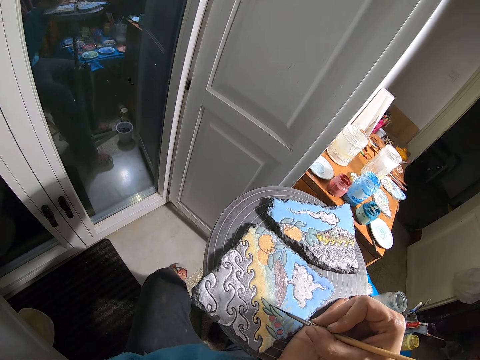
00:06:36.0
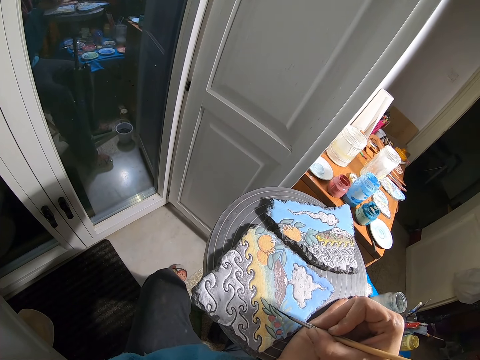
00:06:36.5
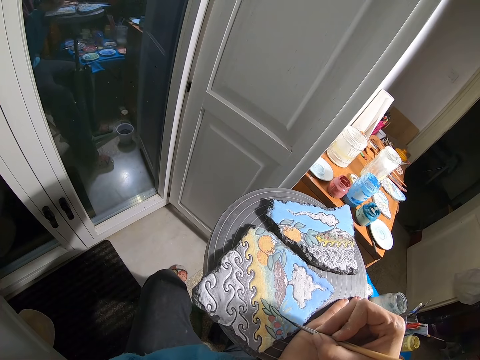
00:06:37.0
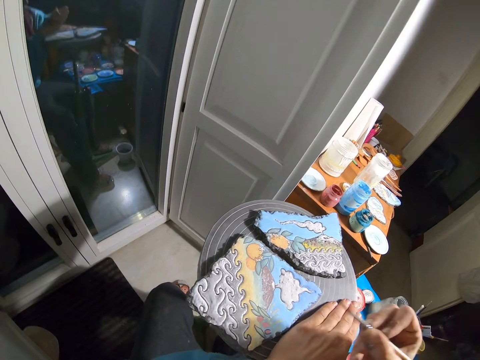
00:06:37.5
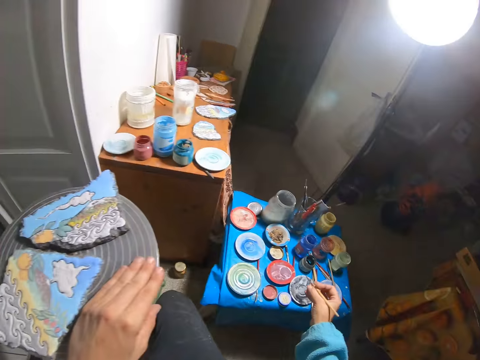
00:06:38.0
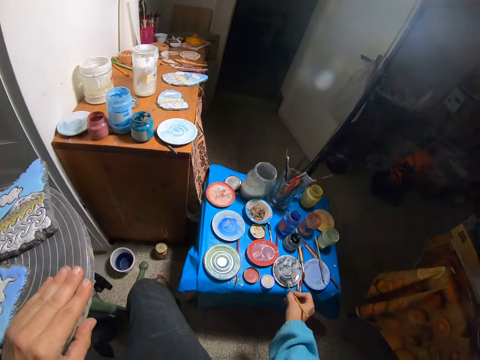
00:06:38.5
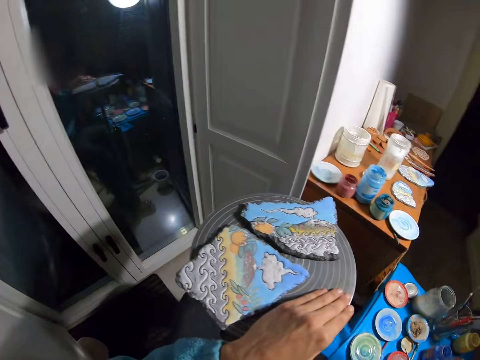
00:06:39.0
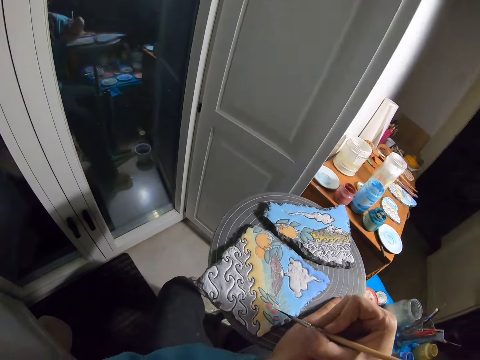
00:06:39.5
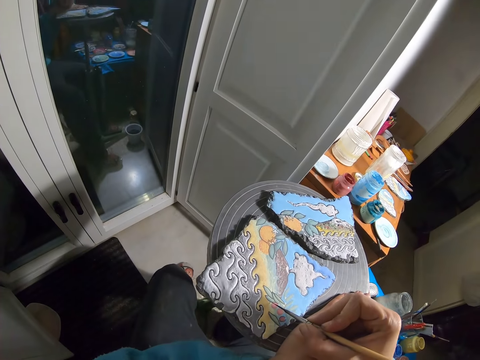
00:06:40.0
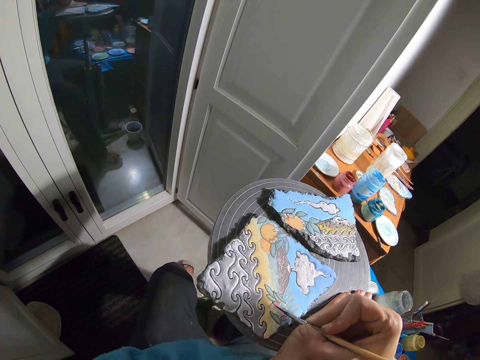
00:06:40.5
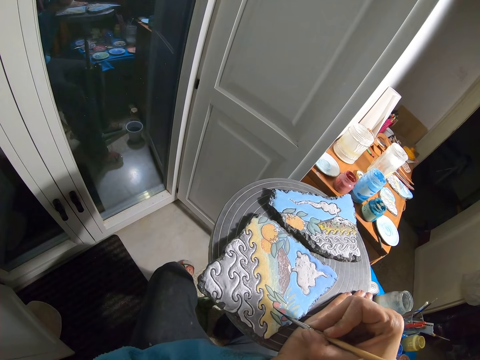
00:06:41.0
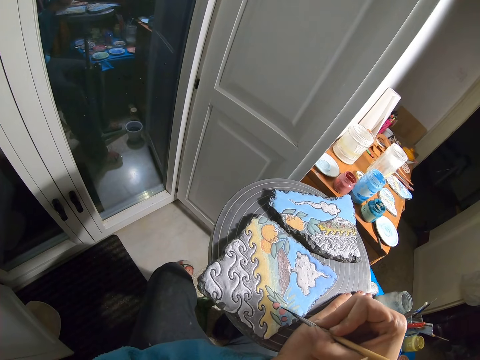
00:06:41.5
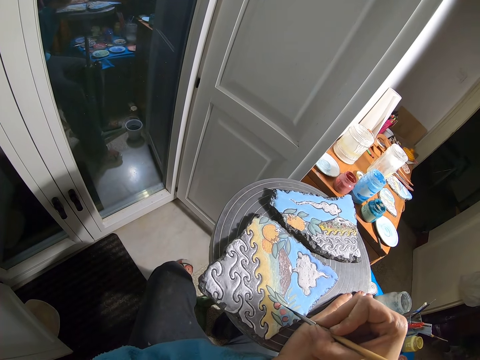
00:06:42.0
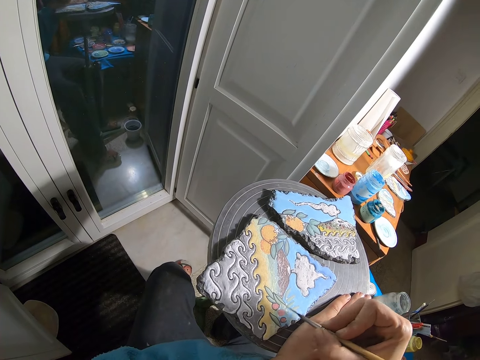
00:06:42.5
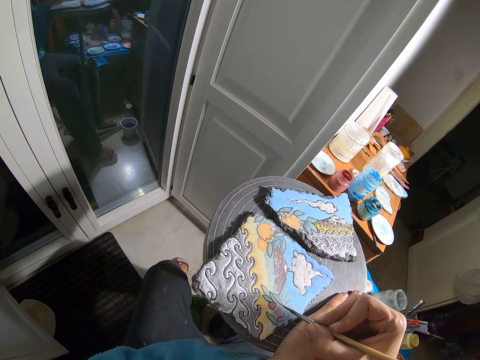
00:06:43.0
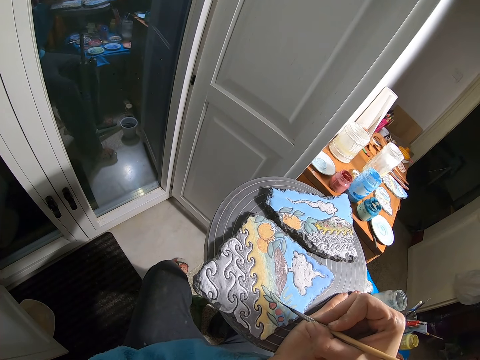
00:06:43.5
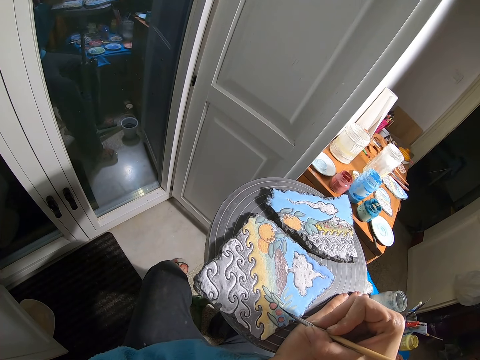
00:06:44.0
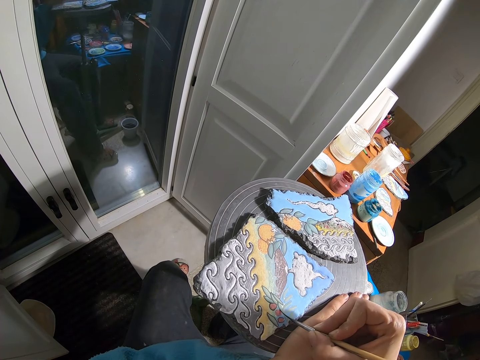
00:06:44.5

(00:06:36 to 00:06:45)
The camera wearer rubs the brush in her right hand on the paint palette. She paints the rock with the brush in her right hand.
